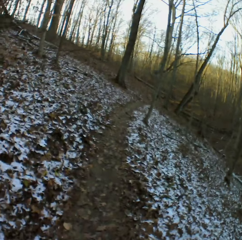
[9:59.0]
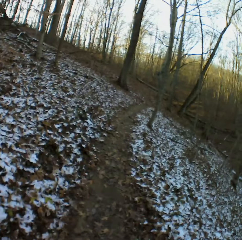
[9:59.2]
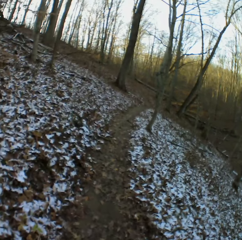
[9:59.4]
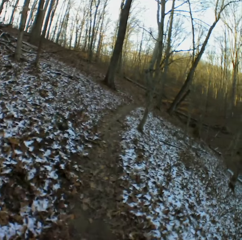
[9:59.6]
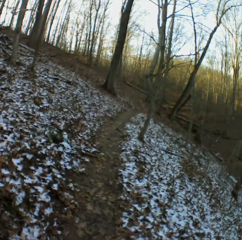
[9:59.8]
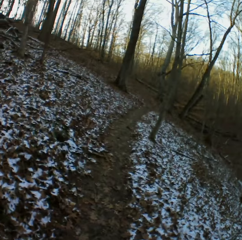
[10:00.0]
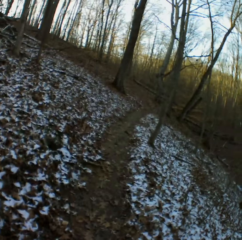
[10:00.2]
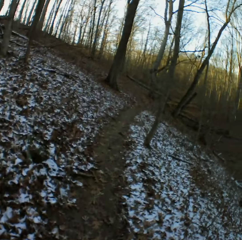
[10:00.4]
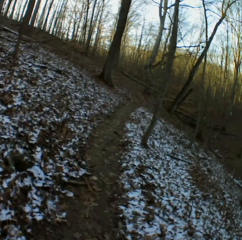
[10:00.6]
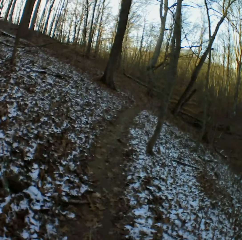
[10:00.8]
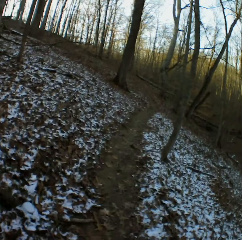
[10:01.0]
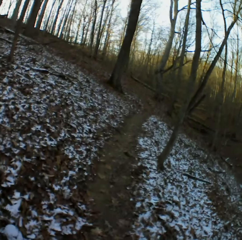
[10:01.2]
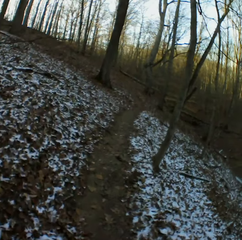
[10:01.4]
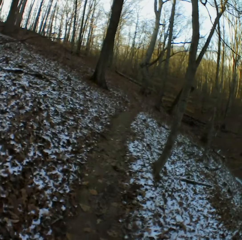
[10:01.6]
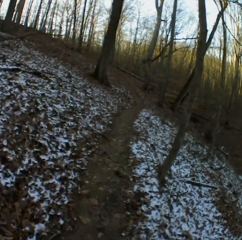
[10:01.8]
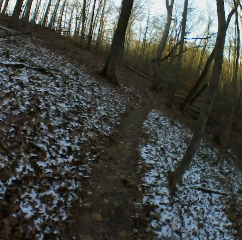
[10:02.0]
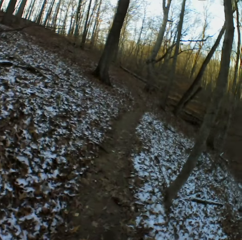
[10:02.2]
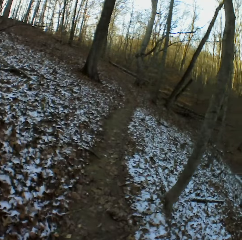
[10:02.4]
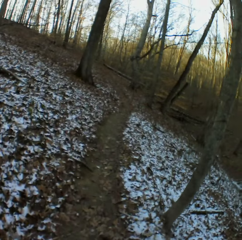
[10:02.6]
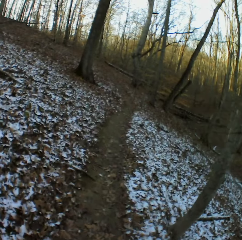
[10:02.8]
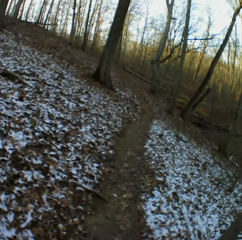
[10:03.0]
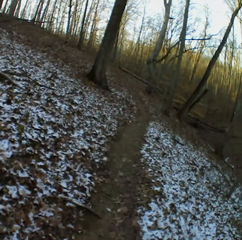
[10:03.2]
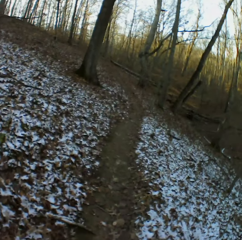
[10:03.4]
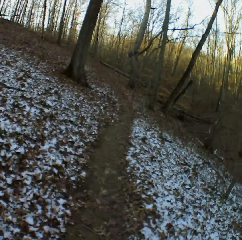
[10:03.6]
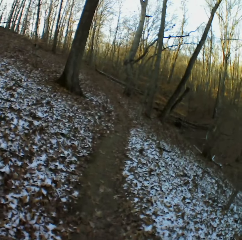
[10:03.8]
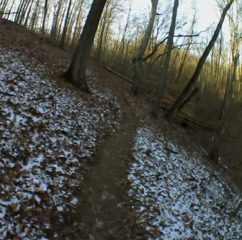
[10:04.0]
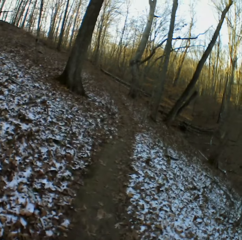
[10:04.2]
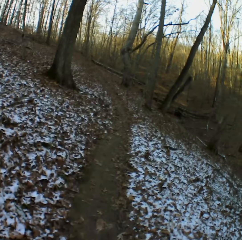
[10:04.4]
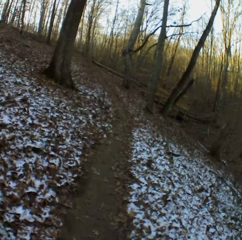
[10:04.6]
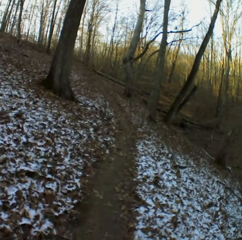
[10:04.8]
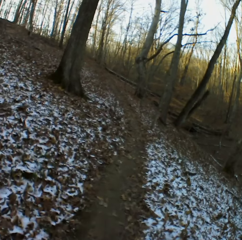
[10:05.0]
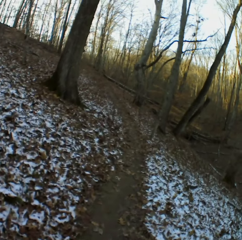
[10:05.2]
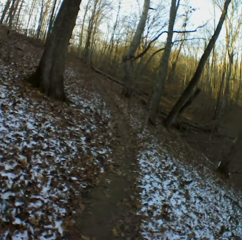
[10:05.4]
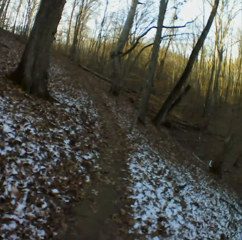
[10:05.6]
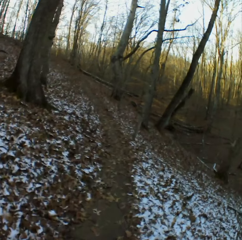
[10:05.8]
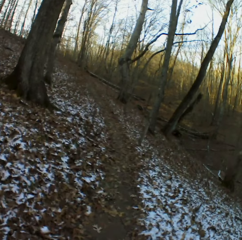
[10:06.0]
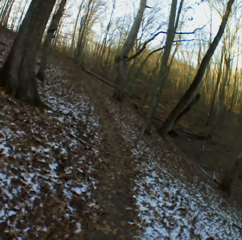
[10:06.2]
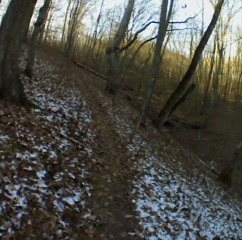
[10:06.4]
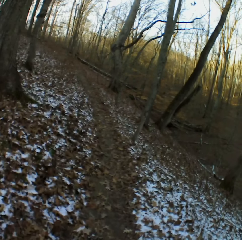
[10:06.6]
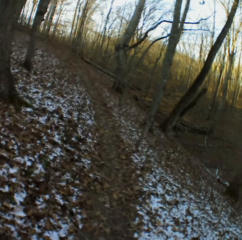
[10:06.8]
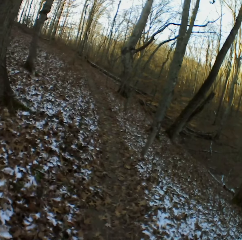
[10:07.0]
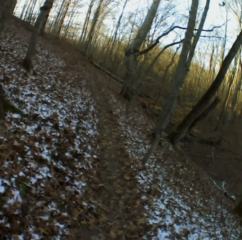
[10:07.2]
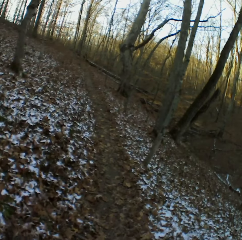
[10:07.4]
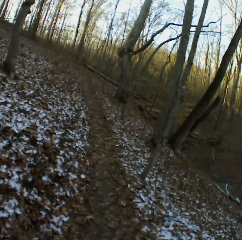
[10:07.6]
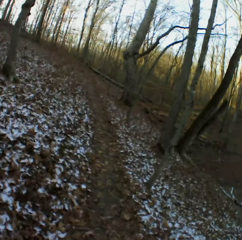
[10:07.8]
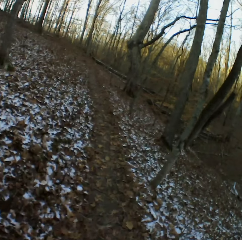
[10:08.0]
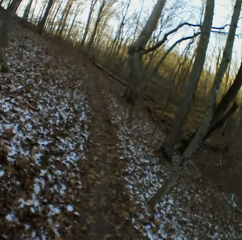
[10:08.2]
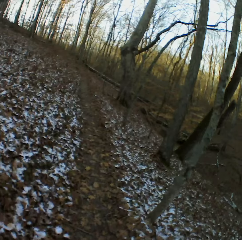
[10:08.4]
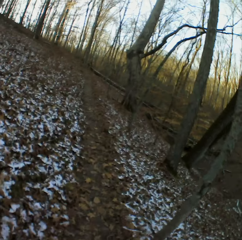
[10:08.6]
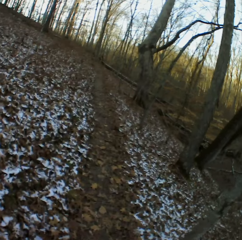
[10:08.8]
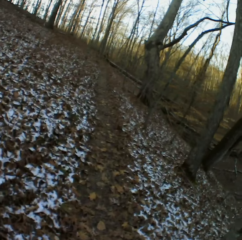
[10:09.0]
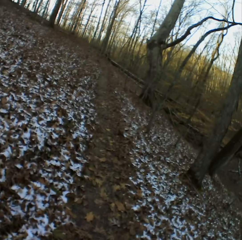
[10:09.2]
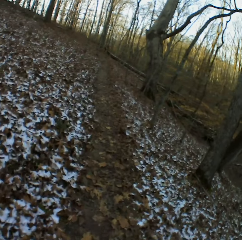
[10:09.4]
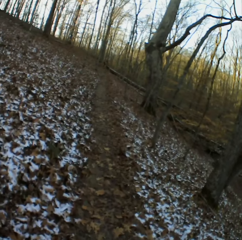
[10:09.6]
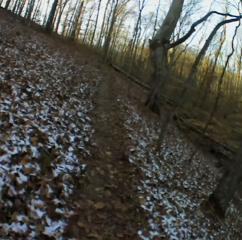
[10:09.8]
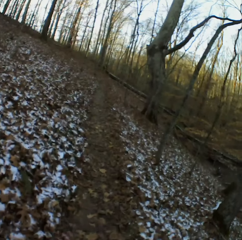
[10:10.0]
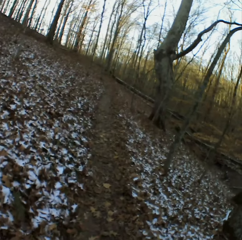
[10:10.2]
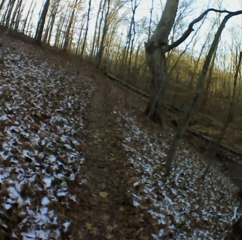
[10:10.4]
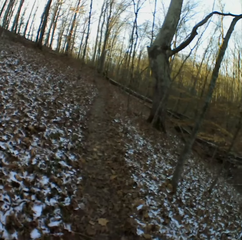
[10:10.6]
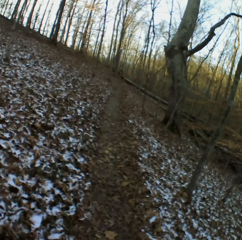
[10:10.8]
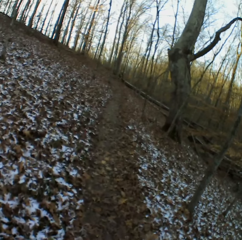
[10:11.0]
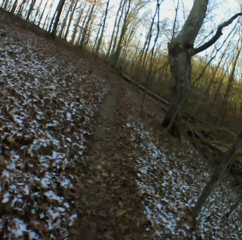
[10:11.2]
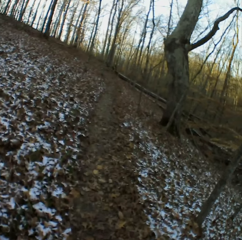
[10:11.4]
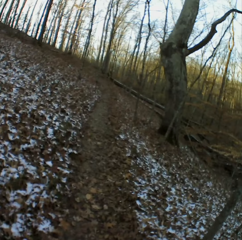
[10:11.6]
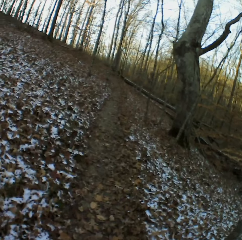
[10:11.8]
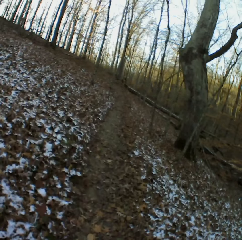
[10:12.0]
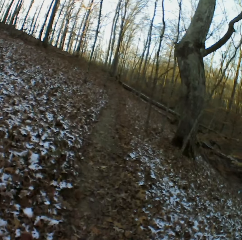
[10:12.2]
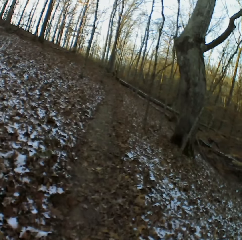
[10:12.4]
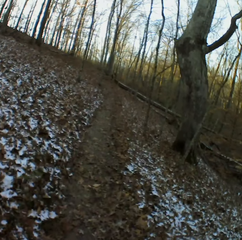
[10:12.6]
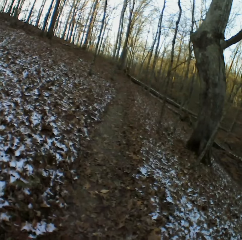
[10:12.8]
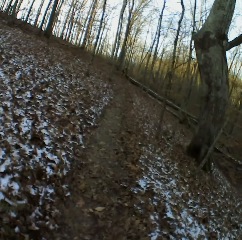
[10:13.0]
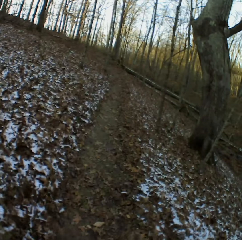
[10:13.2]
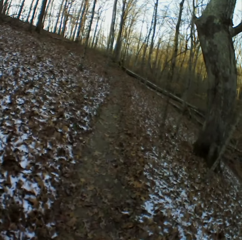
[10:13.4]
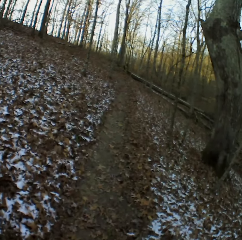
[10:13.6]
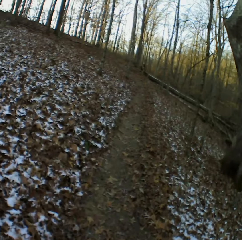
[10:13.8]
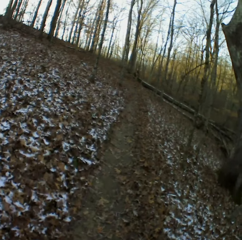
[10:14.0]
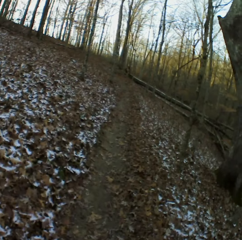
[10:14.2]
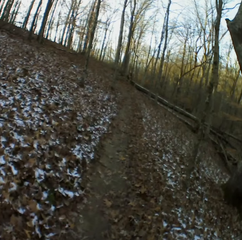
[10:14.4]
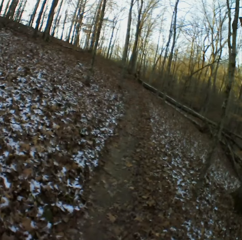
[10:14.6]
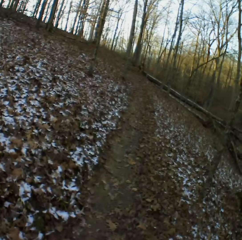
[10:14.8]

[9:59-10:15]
The camera wearer sneezes. They cough. They cough again. They sneeze.

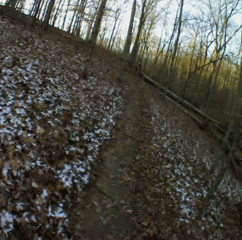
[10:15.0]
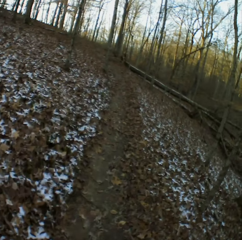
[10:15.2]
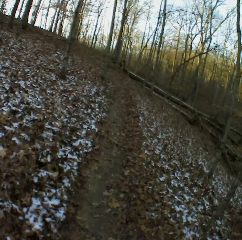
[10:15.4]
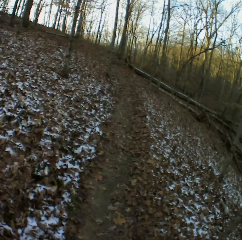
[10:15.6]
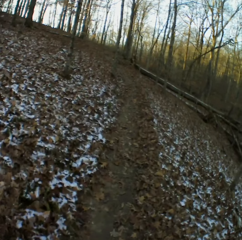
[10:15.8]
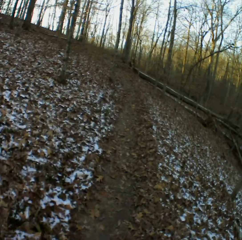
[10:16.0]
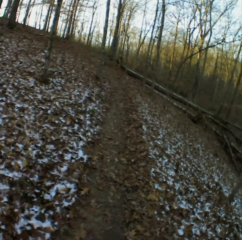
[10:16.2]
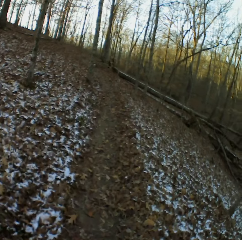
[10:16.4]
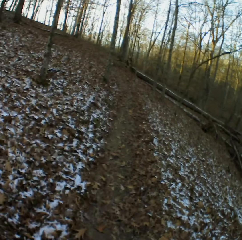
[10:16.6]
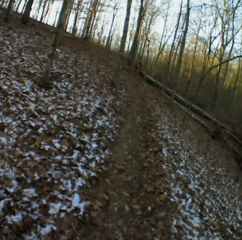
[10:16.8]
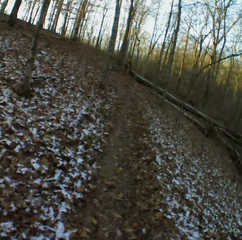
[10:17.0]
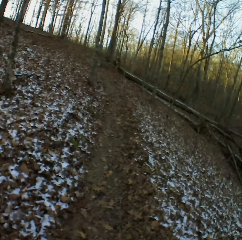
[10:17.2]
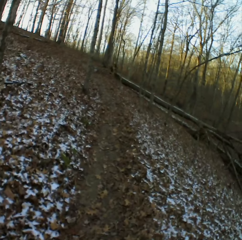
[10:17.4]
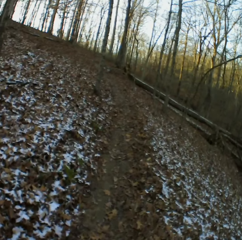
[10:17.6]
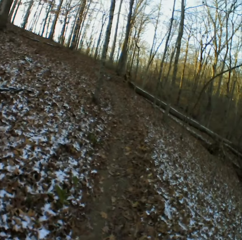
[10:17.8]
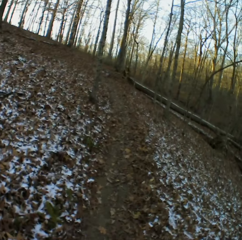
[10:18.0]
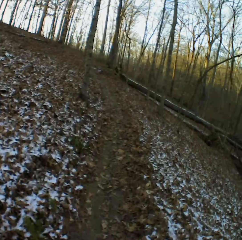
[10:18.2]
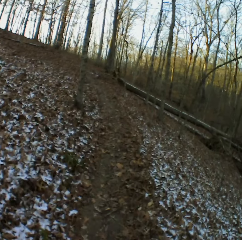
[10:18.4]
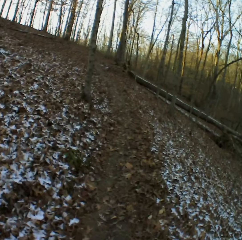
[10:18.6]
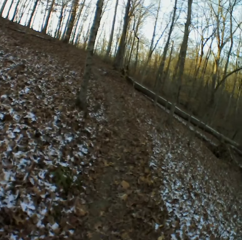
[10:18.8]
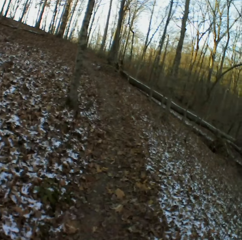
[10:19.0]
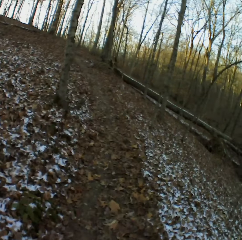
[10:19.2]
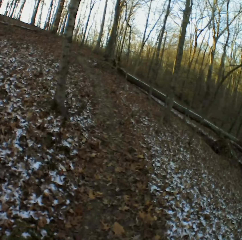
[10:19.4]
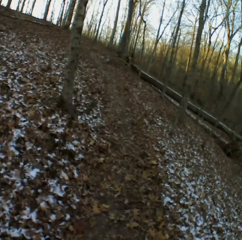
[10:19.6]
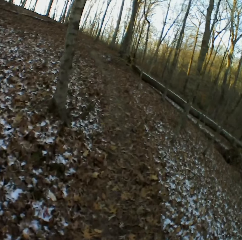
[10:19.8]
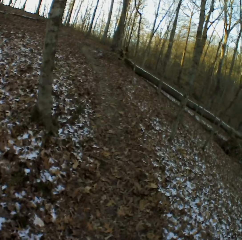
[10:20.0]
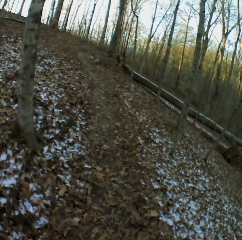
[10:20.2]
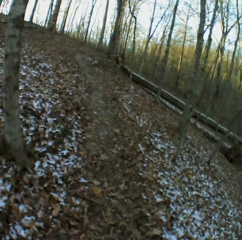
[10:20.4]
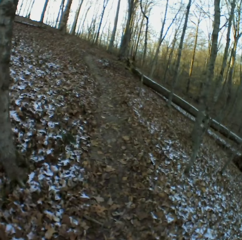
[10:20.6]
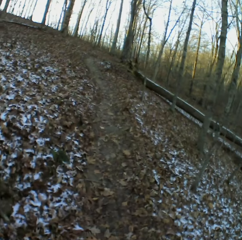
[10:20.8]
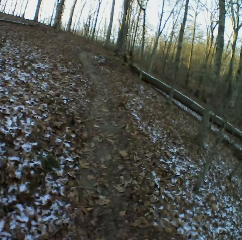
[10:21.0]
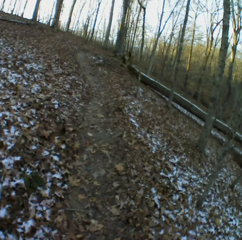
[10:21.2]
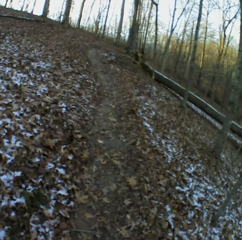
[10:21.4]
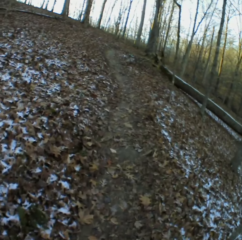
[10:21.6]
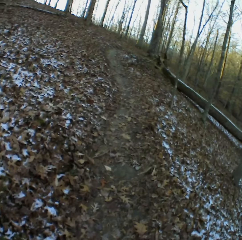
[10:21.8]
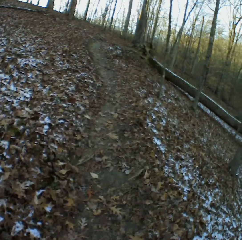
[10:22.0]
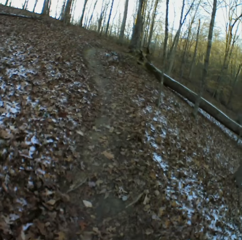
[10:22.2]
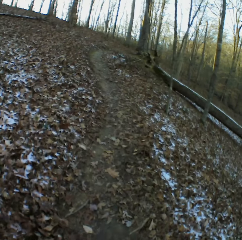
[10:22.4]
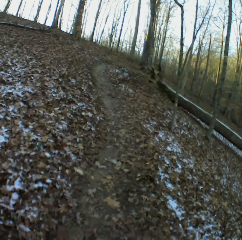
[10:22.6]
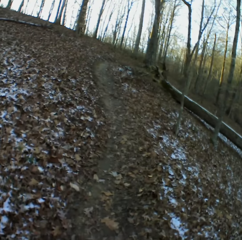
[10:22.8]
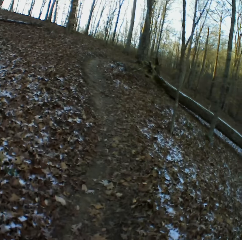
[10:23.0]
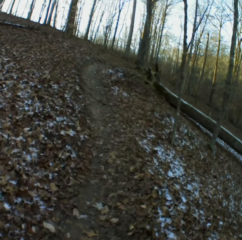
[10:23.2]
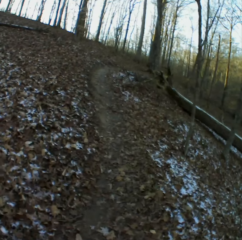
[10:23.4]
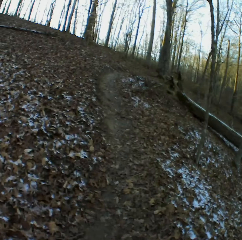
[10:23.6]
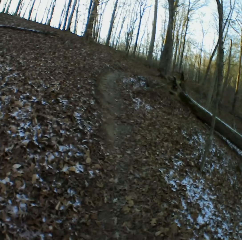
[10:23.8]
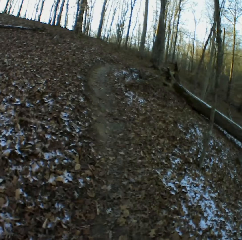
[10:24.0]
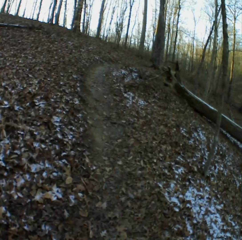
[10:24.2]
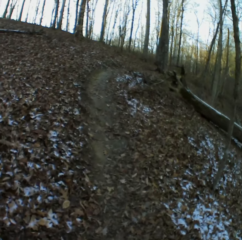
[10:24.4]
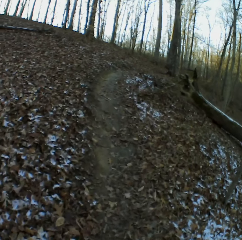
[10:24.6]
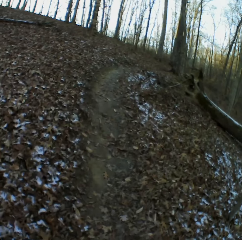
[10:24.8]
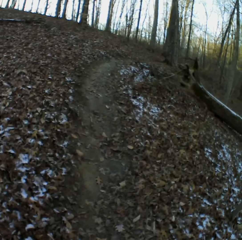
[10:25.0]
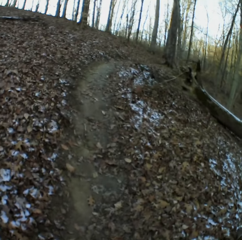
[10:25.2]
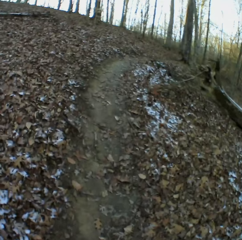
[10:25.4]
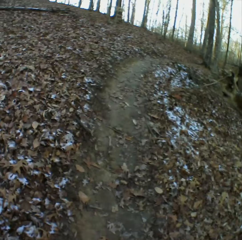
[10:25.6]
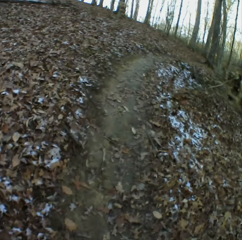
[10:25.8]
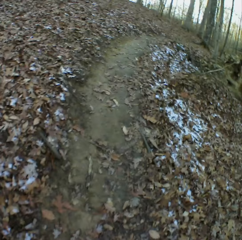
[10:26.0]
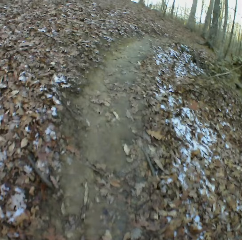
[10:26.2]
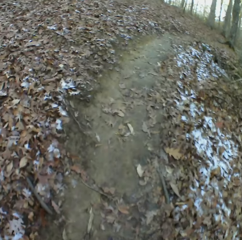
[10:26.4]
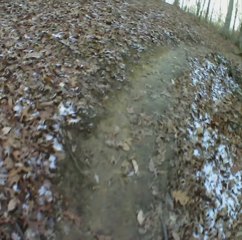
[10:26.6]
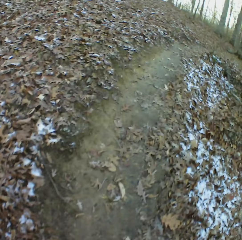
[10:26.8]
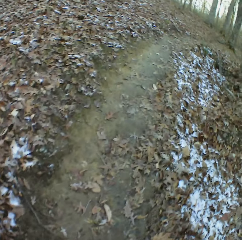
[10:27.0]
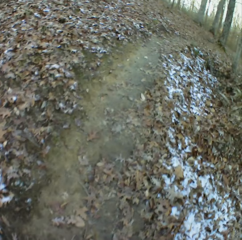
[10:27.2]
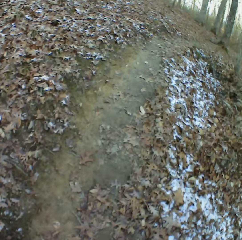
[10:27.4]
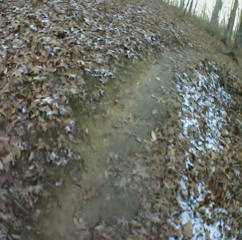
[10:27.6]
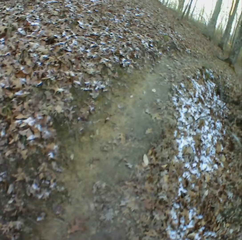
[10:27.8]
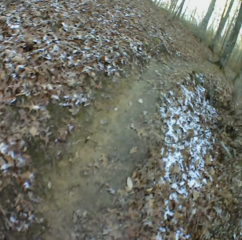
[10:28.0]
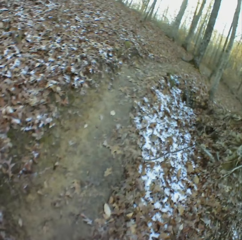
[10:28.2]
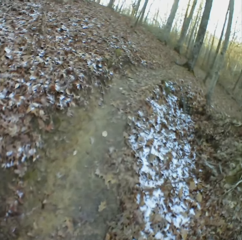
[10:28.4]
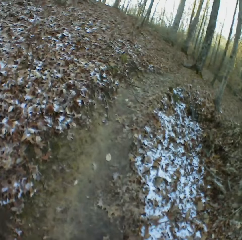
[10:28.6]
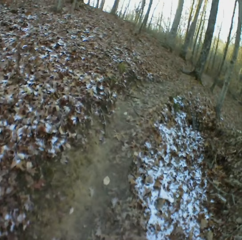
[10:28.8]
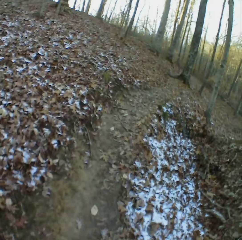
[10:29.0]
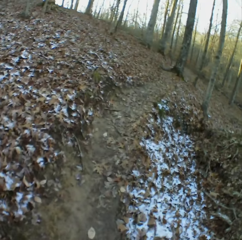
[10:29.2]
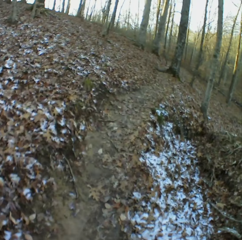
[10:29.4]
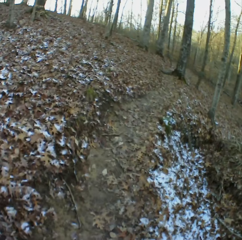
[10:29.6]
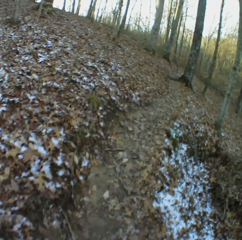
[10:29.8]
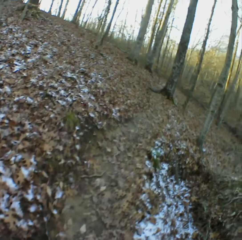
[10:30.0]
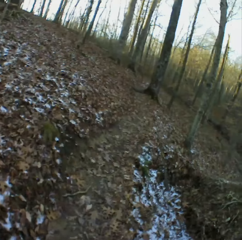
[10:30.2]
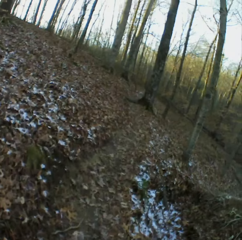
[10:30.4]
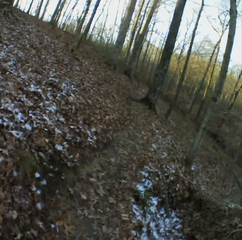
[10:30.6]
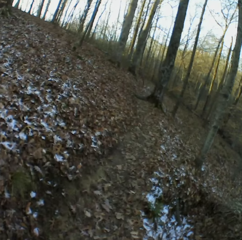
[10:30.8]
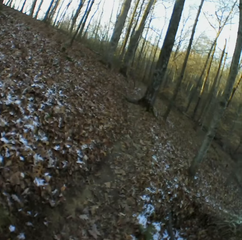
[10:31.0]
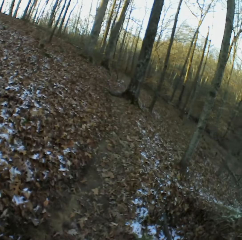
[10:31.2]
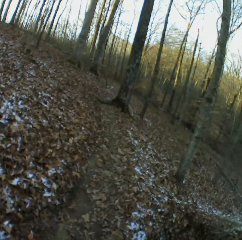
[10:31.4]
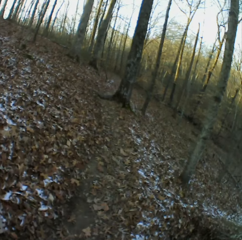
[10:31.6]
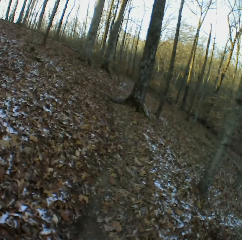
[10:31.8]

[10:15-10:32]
The camera wearer sneezes. They cough. They cough again. They sneeze. They cough.
